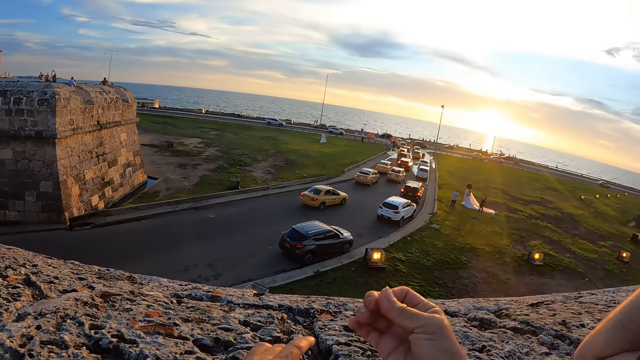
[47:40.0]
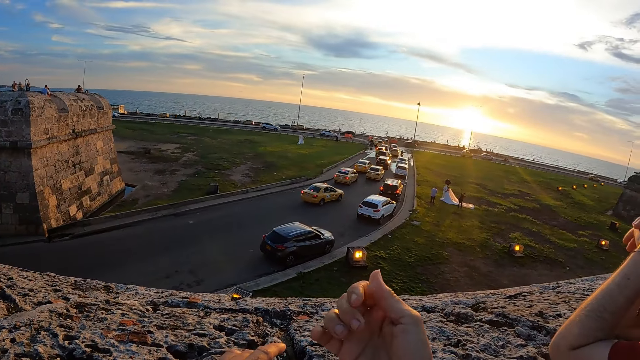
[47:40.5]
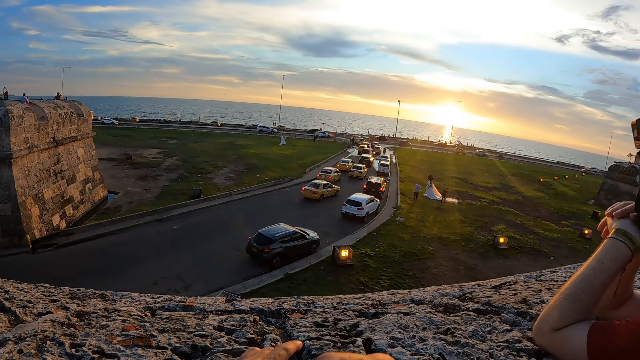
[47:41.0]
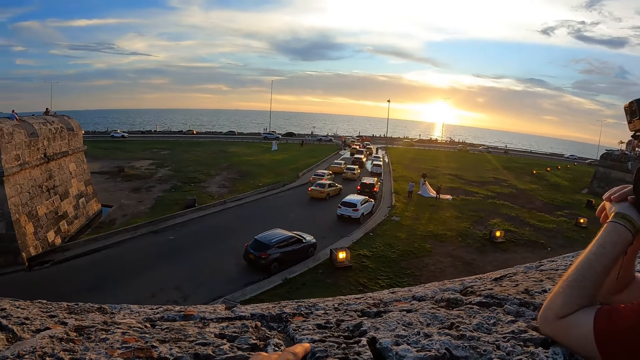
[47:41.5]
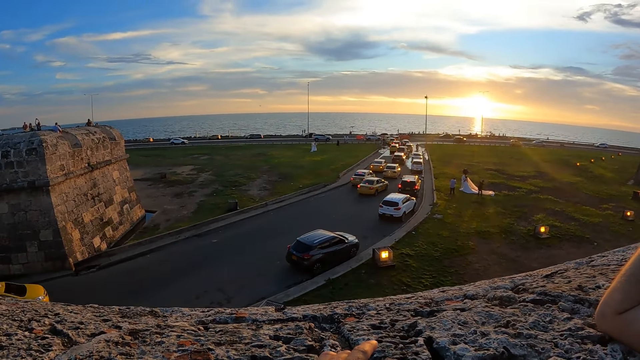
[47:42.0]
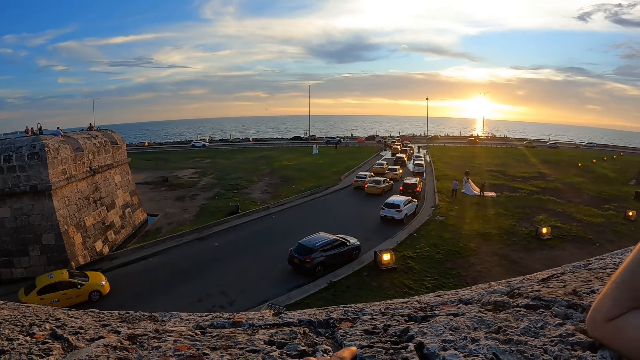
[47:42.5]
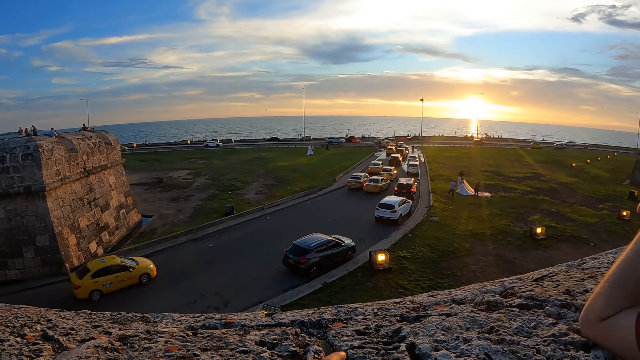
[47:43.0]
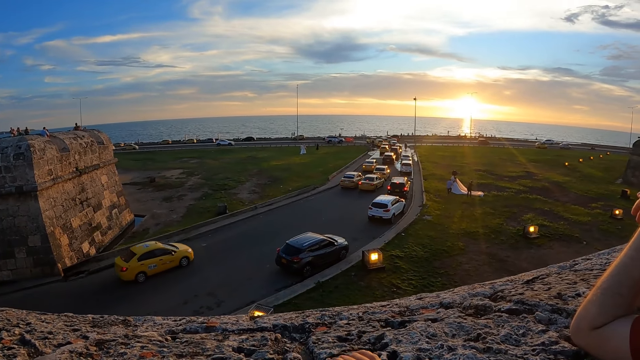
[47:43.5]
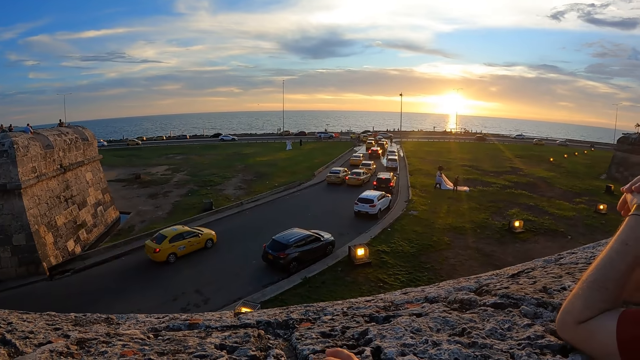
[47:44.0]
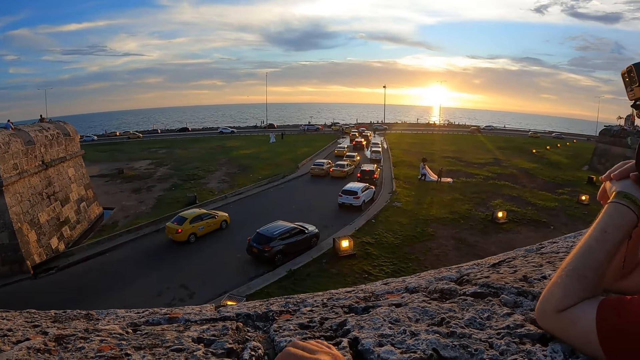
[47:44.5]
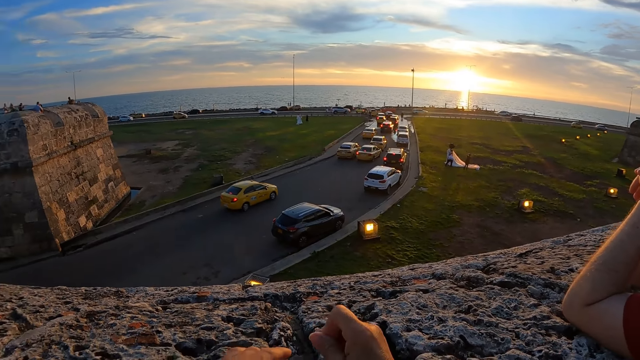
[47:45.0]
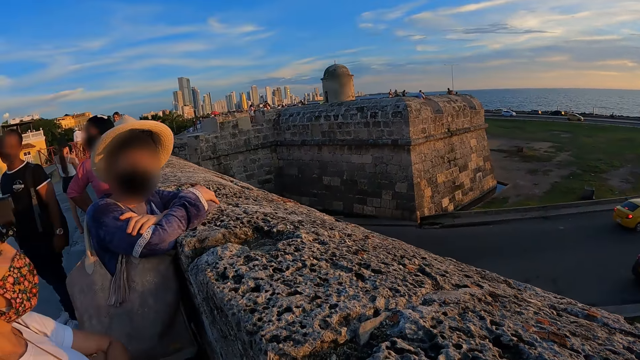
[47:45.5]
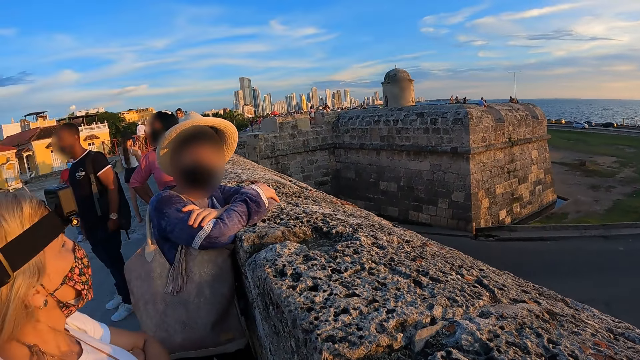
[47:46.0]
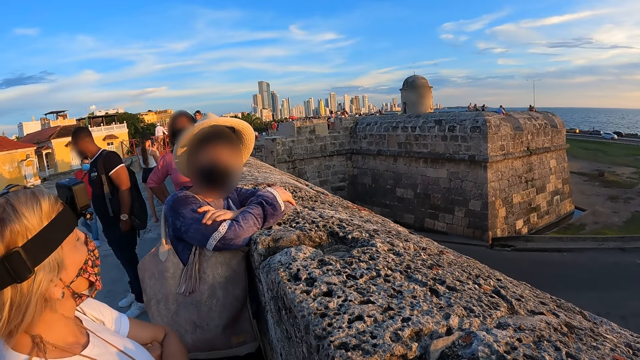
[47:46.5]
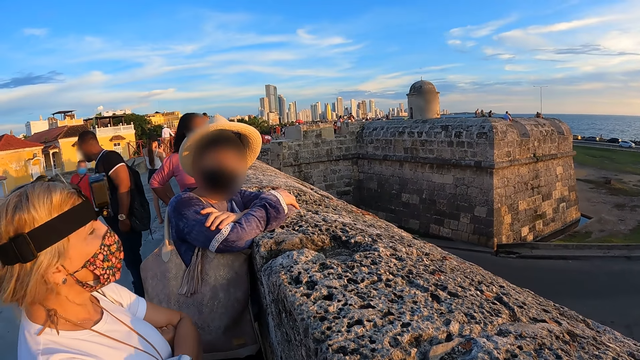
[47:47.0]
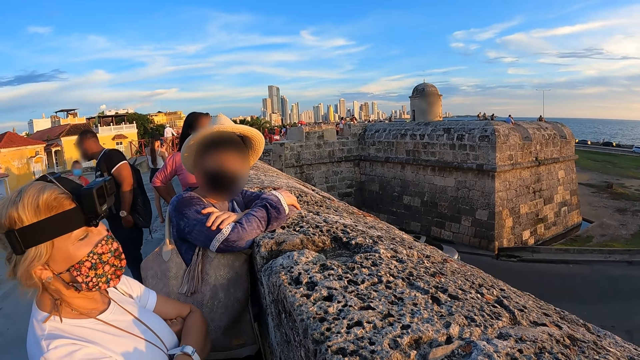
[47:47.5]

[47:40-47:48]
The camera wearer moves the hand. They look around.

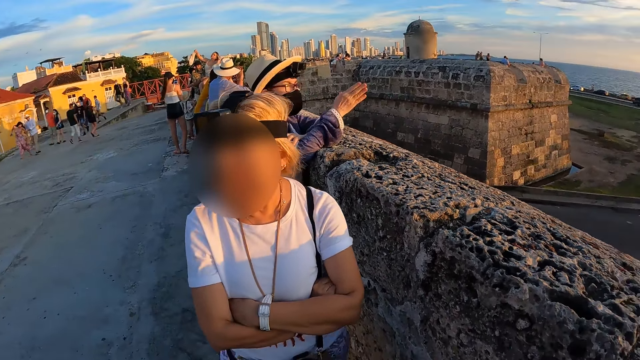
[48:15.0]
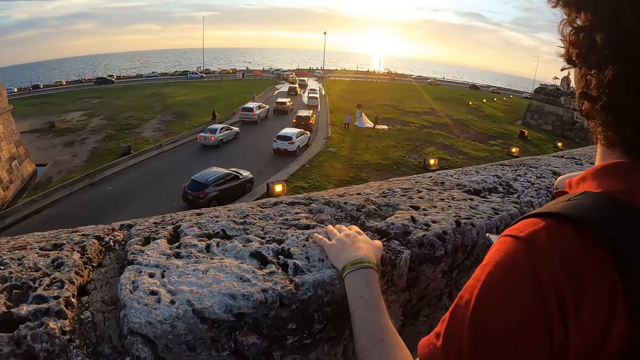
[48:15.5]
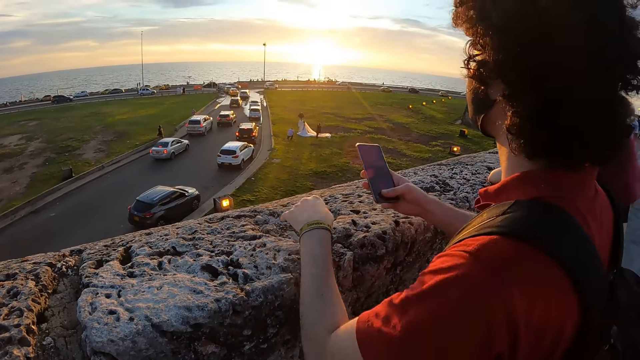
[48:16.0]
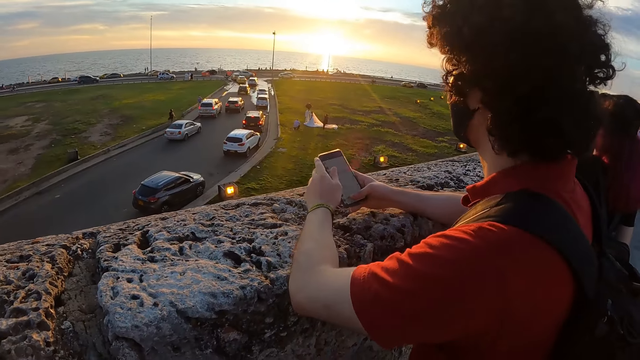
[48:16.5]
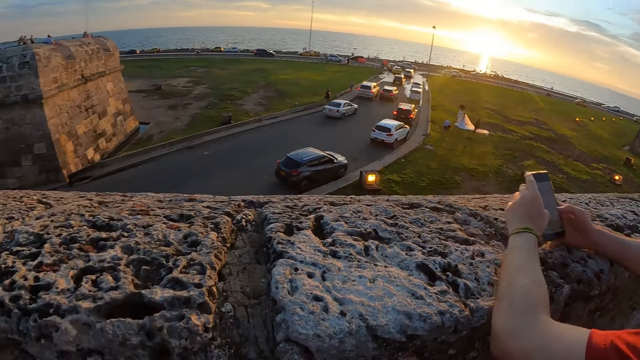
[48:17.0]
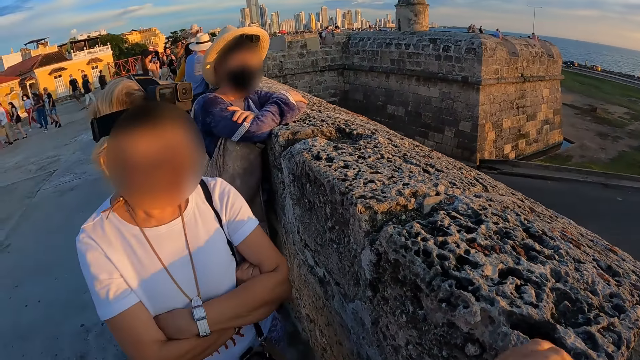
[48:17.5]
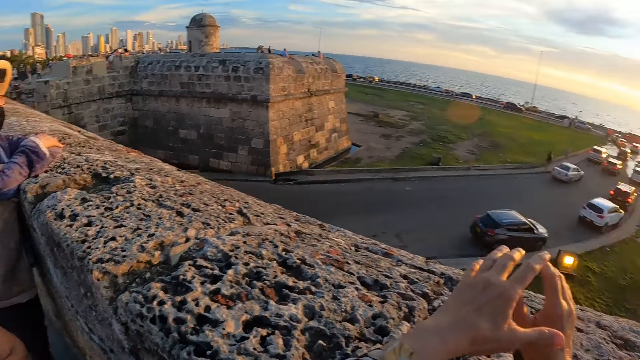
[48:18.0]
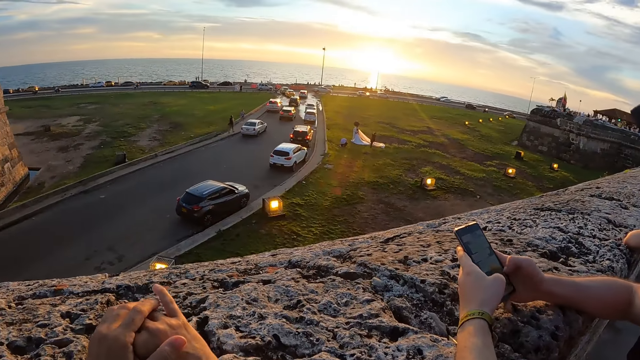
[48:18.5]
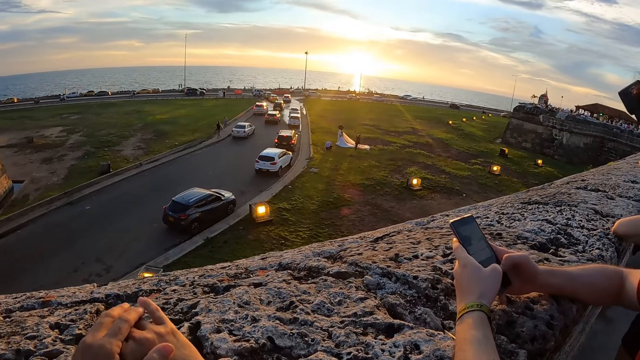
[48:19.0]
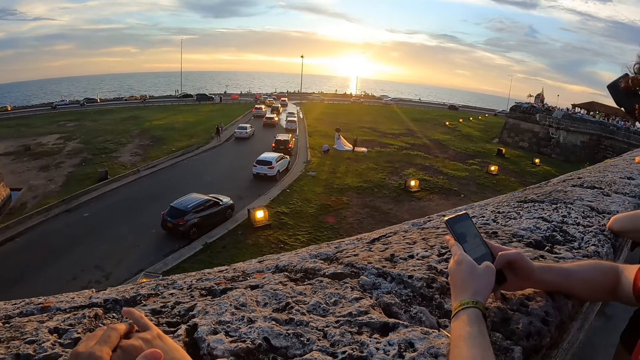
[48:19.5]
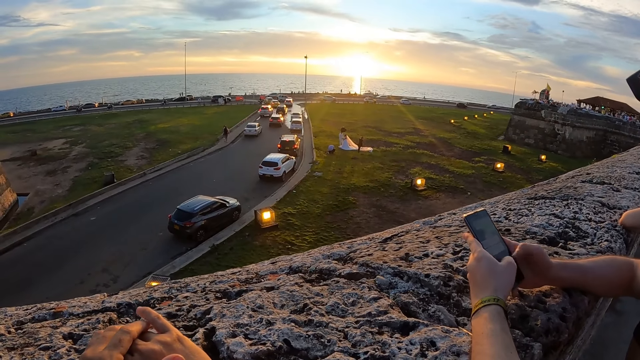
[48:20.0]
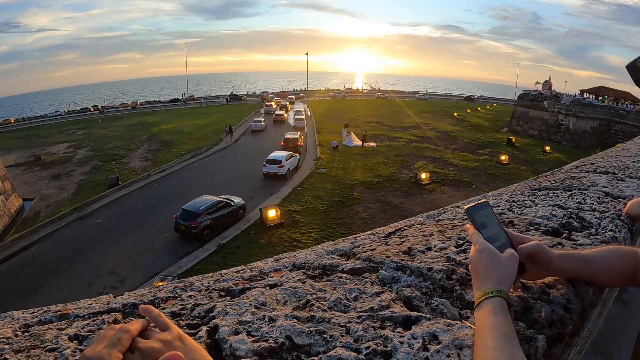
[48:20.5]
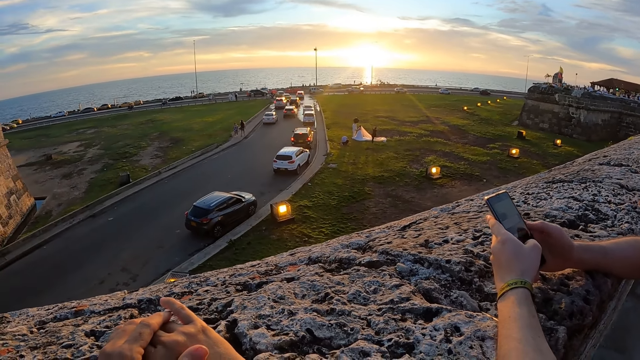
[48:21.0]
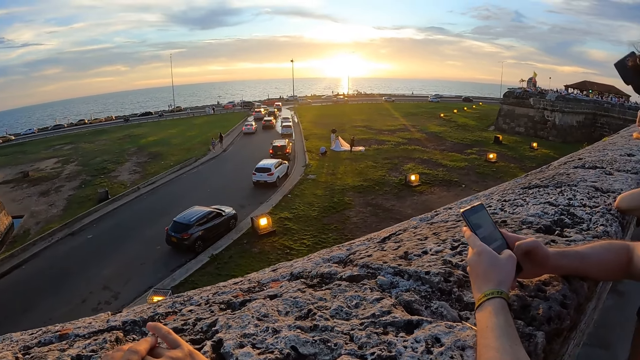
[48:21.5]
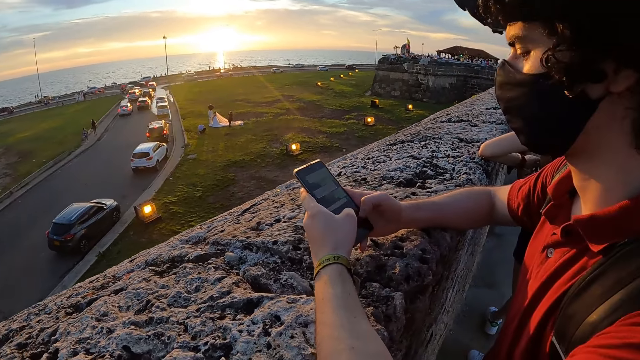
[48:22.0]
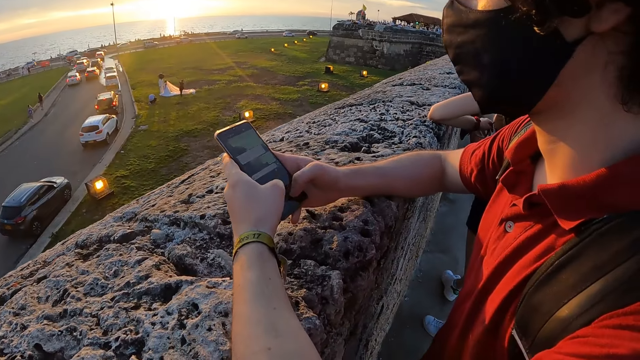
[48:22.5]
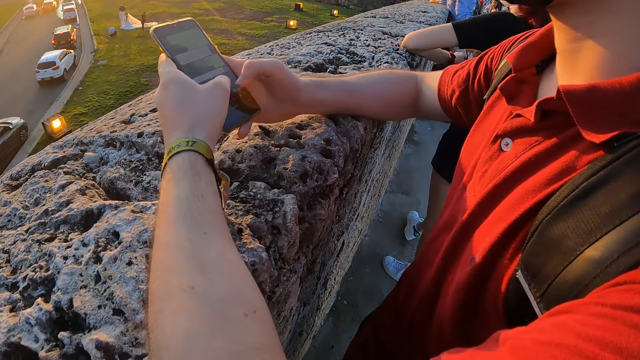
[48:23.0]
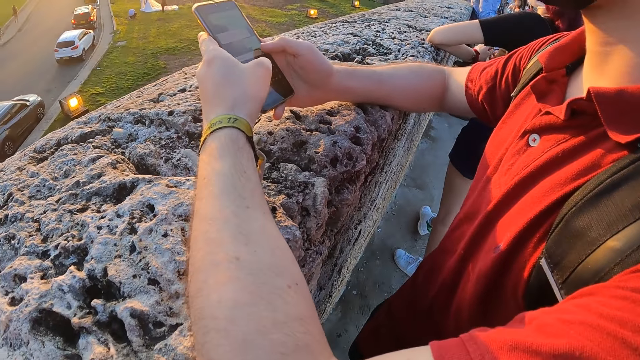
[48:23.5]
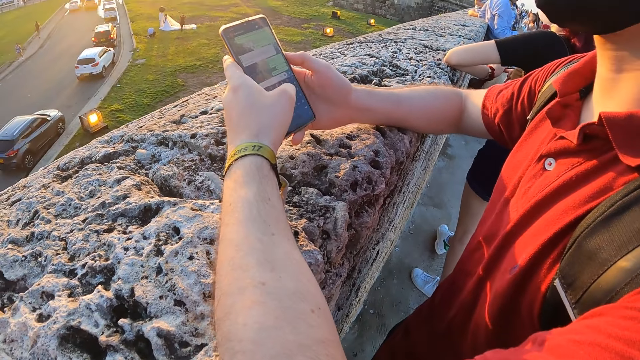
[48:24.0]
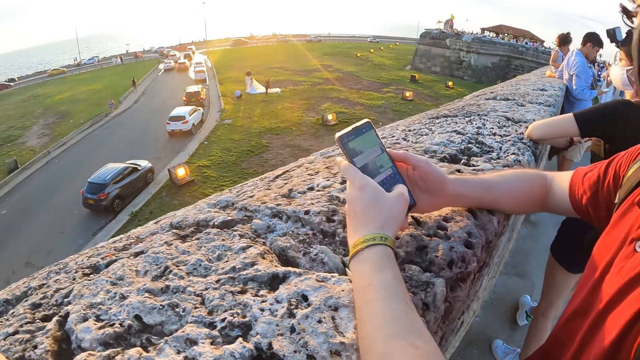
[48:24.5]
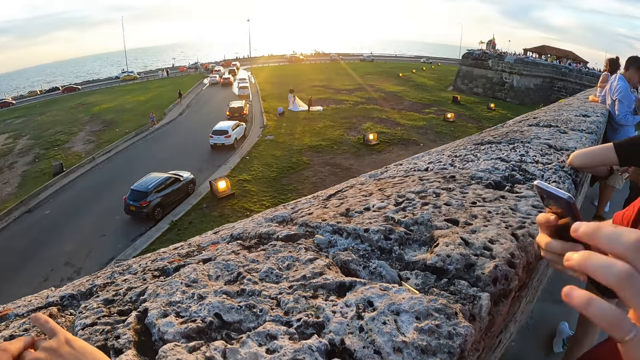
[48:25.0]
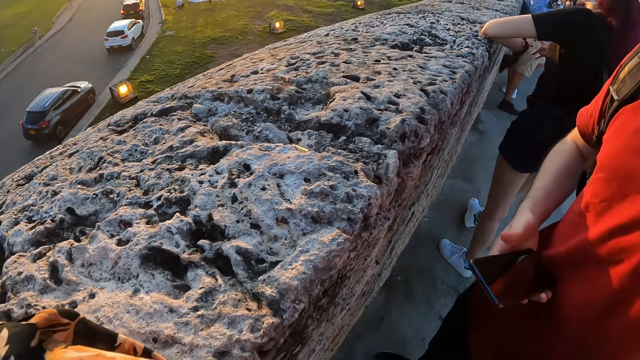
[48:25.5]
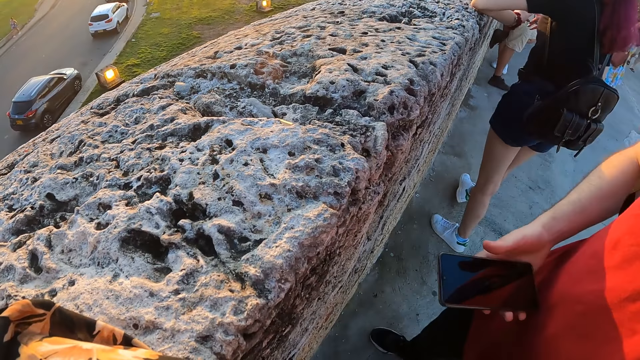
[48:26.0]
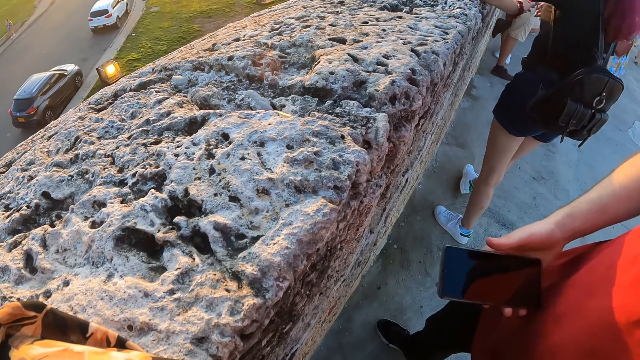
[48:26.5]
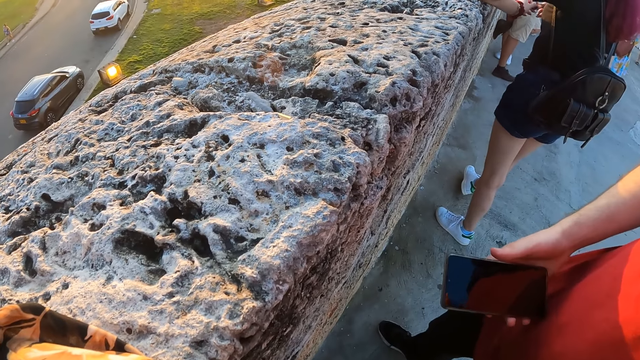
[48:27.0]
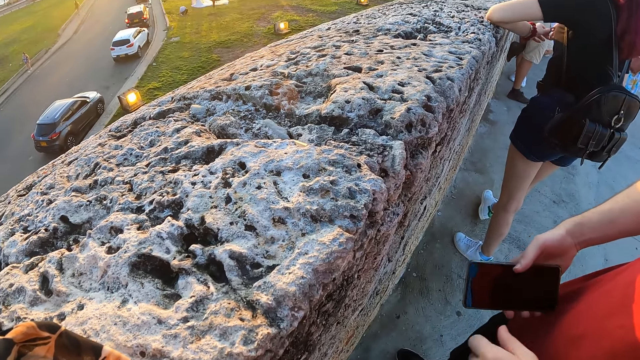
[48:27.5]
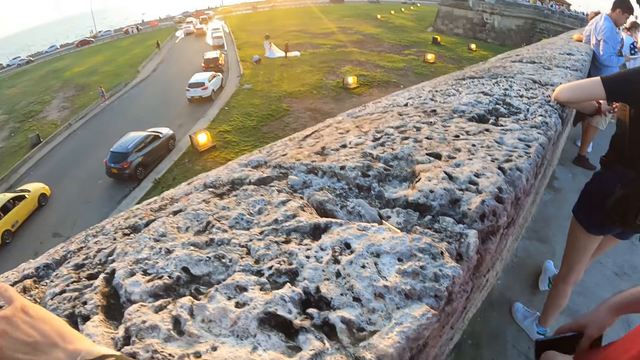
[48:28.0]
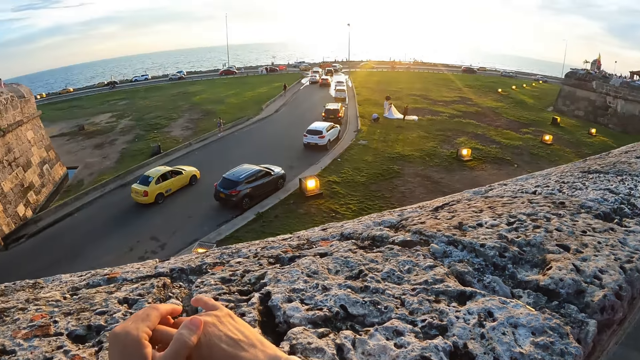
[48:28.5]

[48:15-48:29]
The man places both hands on the barricade. He holds the phone with both hands. The woman interacts with the camera wearer. The man operates the phone with both hands.
